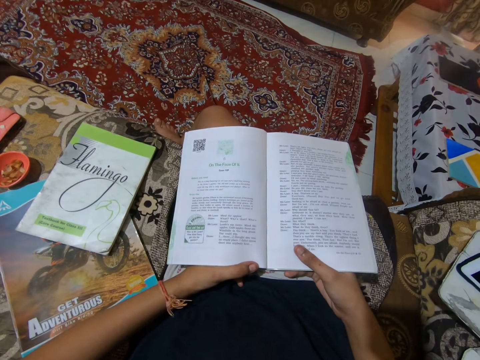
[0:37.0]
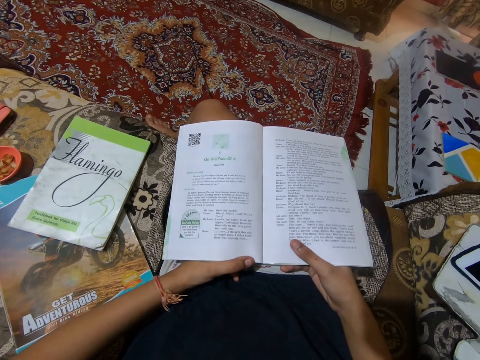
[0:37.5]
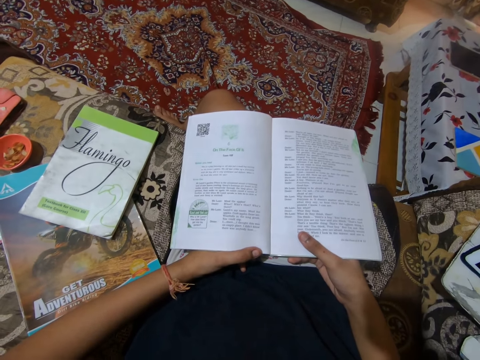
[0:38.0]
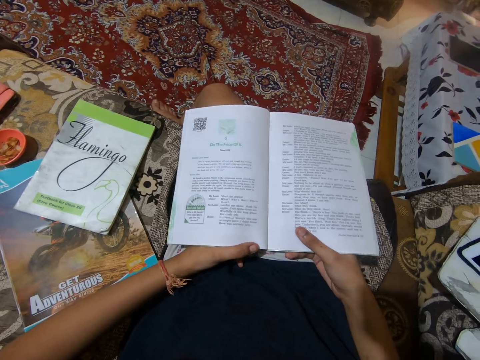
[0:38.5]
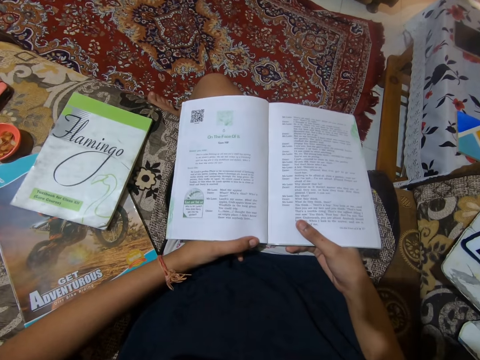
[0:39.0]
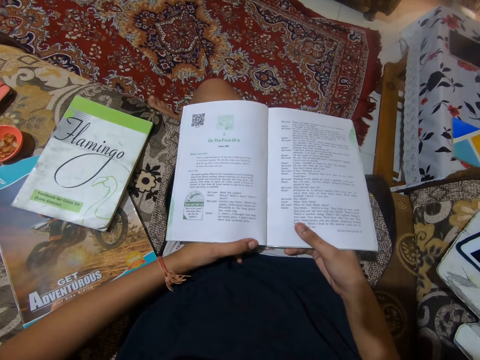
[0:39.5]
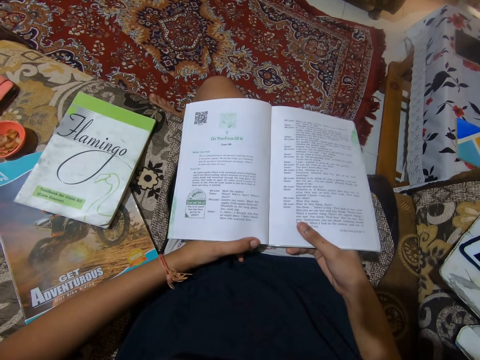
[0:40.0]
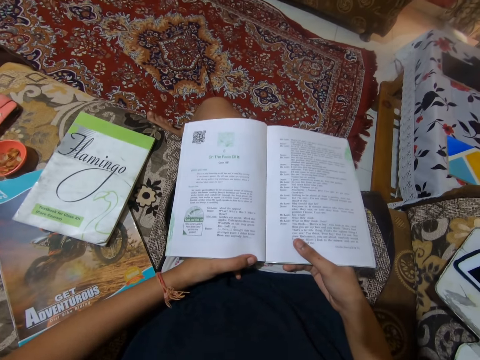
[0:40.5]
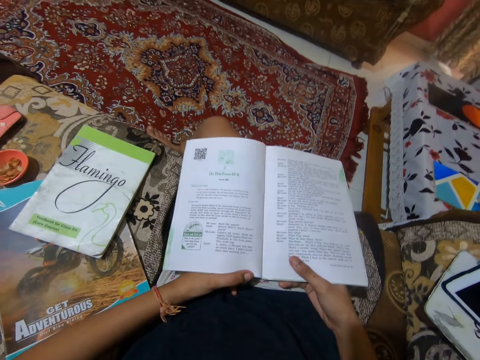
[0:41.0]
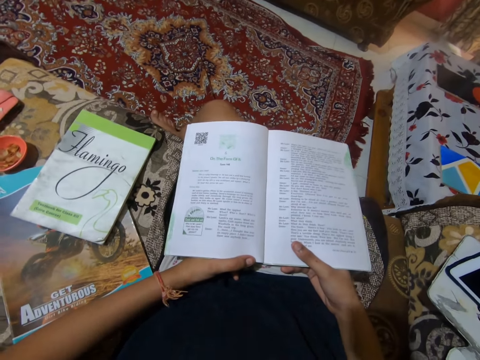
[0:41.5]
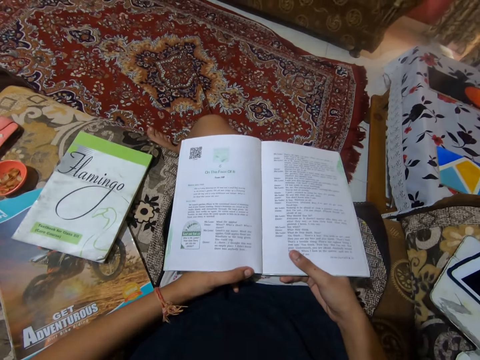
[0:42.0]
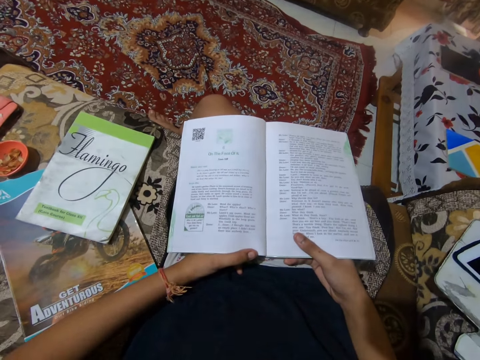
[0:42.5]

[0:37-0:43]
The camera wearer reads the book in the sitting room.

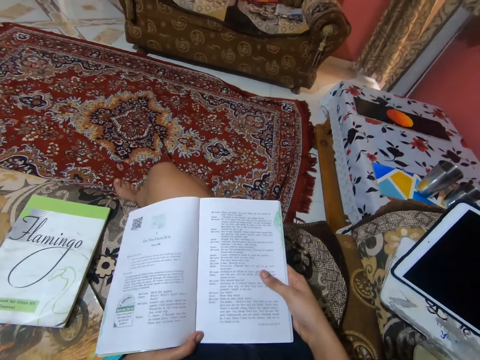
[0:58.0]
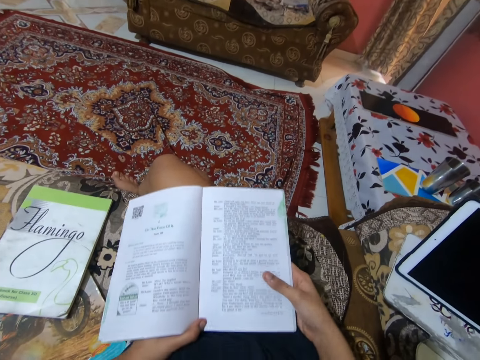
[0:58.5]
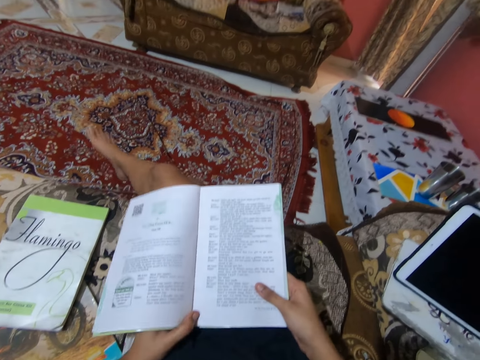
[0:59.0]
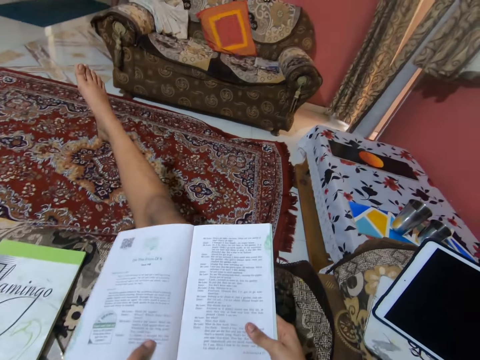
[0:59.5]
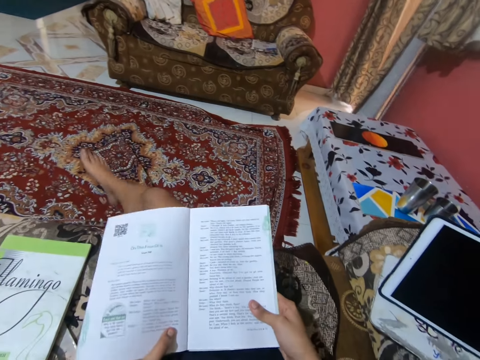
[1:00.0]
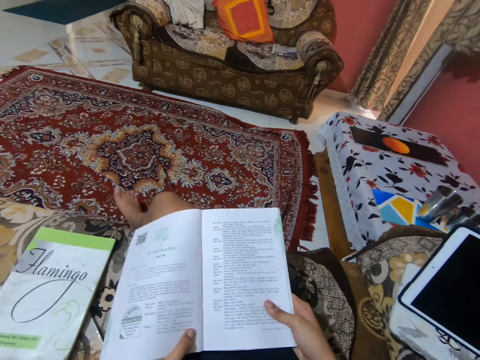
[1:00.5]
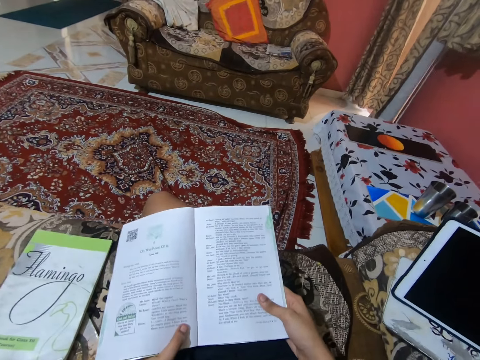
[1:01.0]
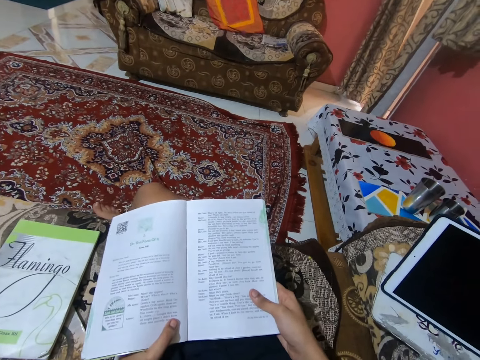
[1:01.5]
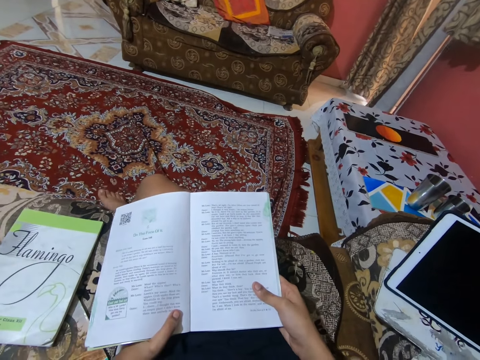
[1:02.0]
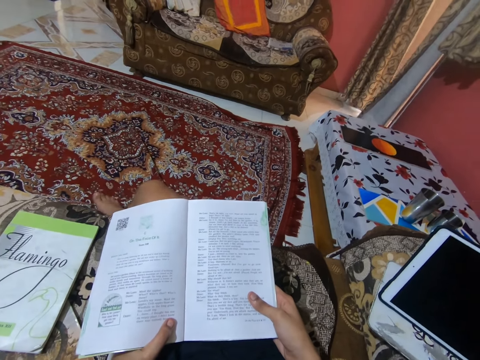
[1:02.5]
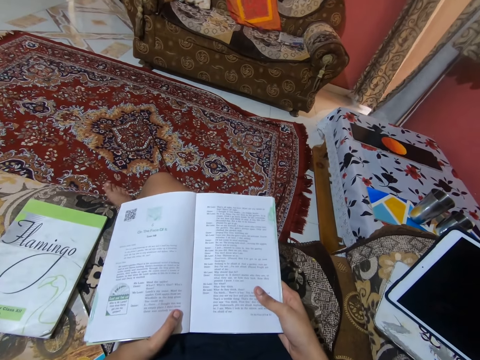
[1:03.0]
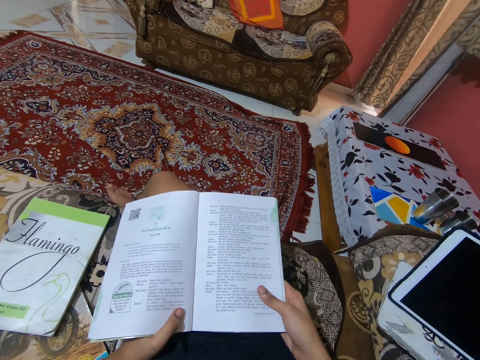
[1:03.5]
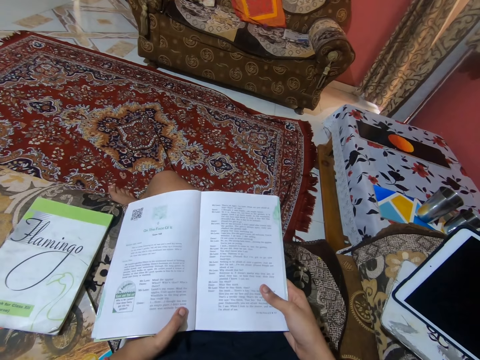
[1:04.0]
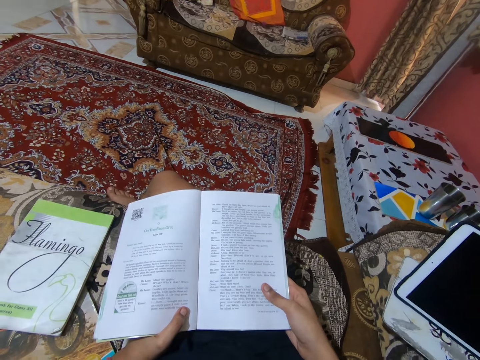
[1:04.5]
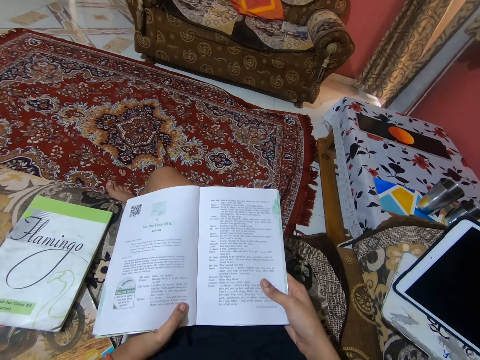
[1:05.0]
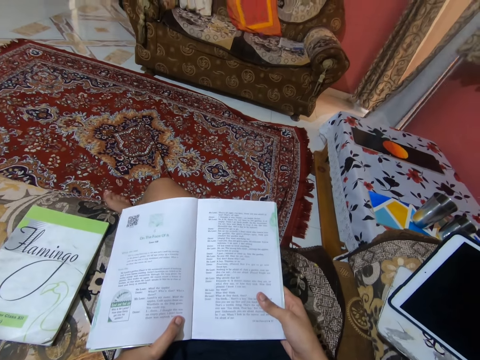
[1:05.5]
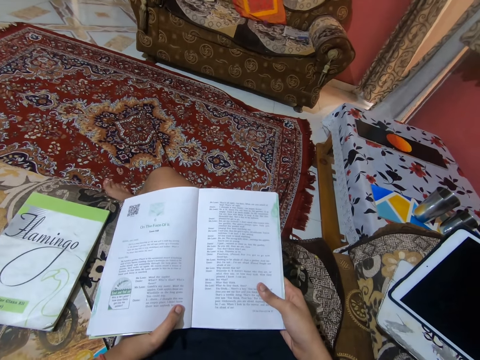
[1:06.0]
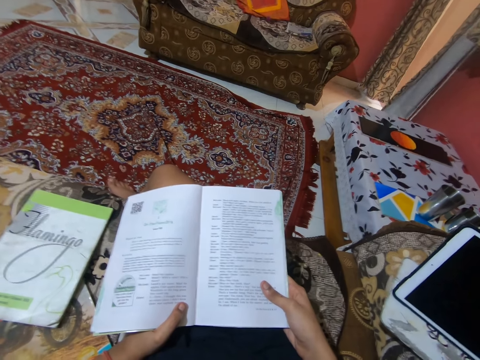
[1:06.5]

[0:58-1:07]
The camera wearer raises her right leg up. She drops her right leg down. She shakes her right foot.

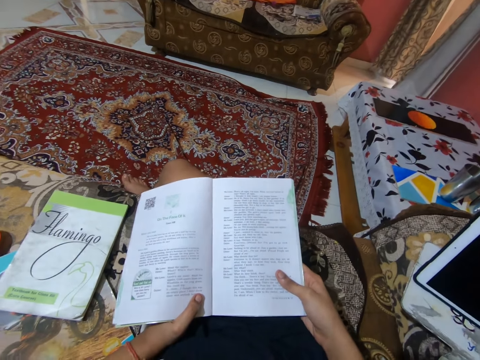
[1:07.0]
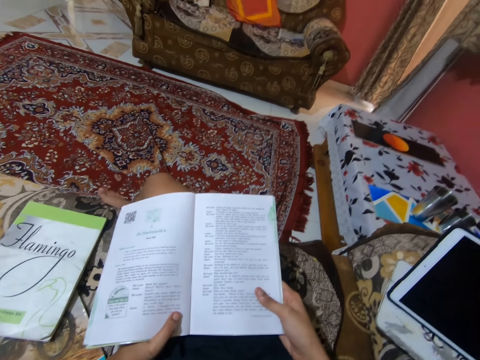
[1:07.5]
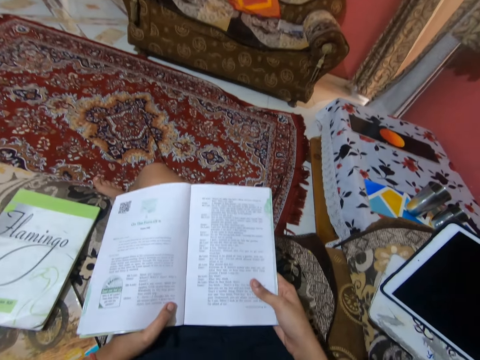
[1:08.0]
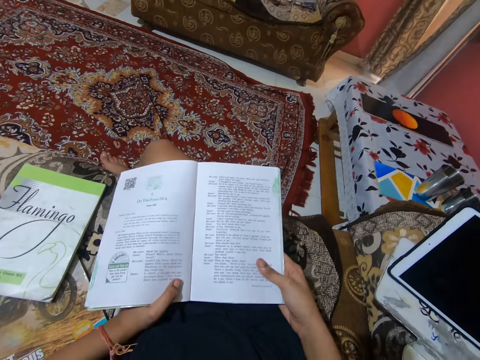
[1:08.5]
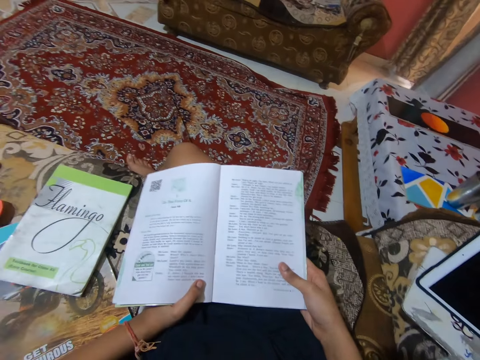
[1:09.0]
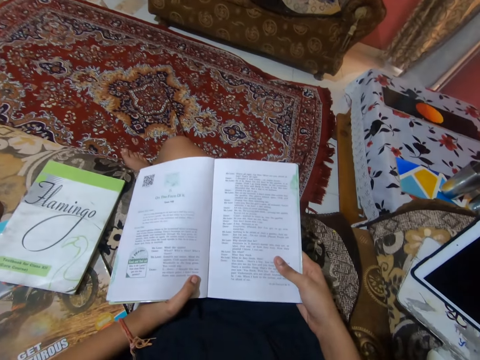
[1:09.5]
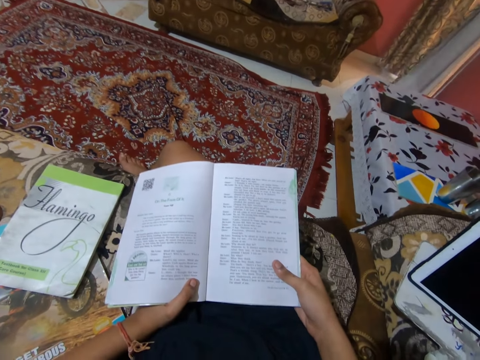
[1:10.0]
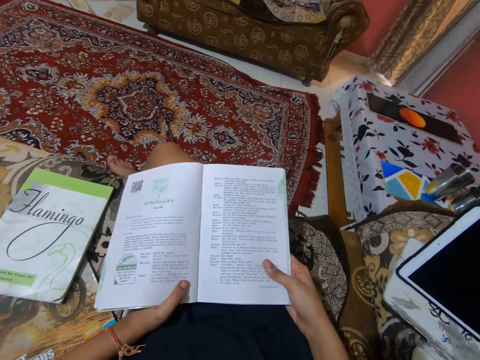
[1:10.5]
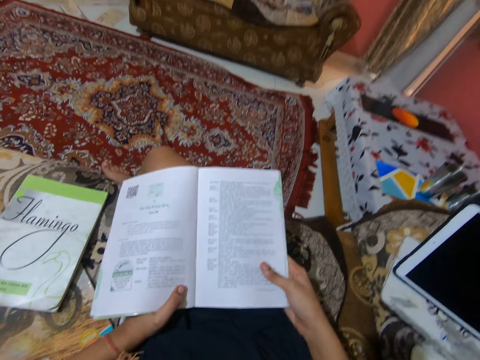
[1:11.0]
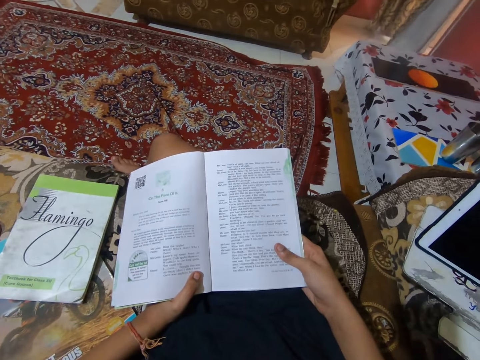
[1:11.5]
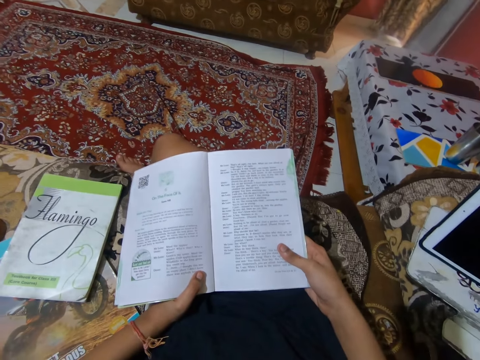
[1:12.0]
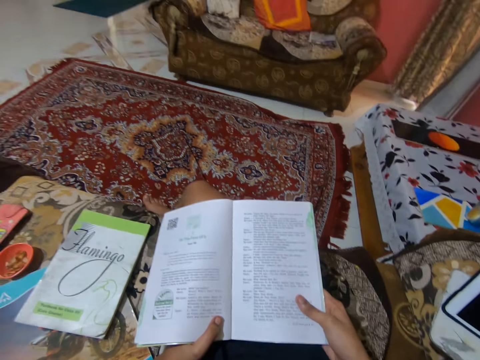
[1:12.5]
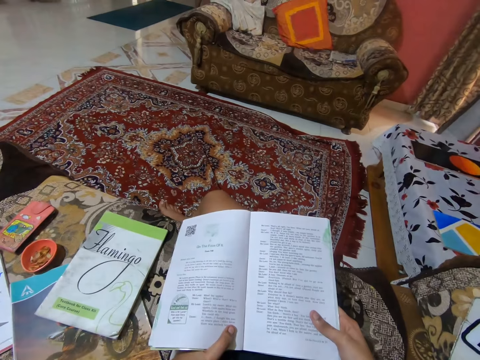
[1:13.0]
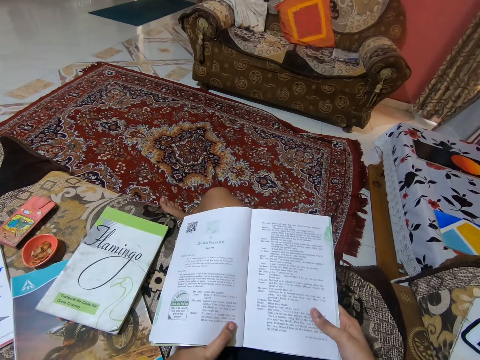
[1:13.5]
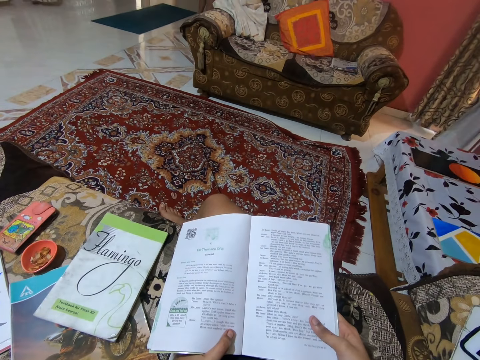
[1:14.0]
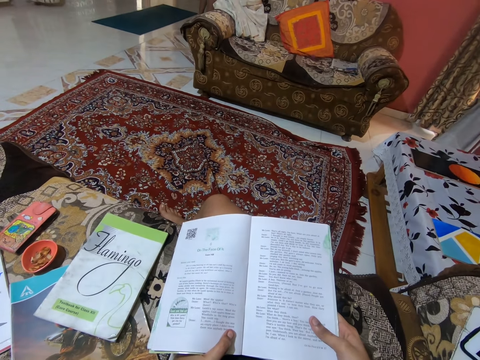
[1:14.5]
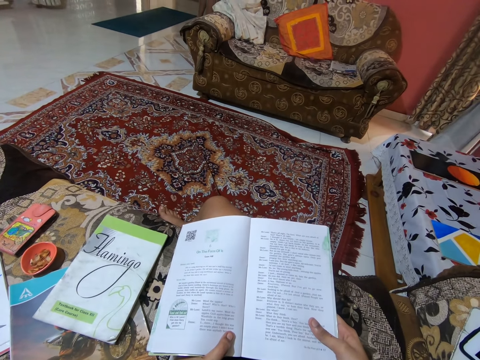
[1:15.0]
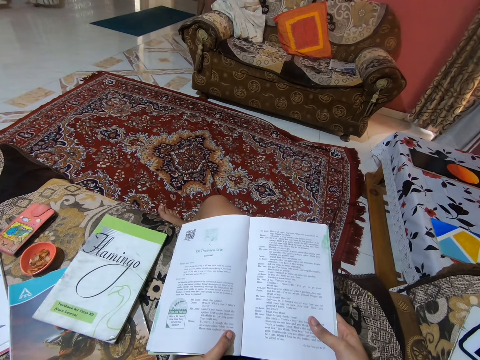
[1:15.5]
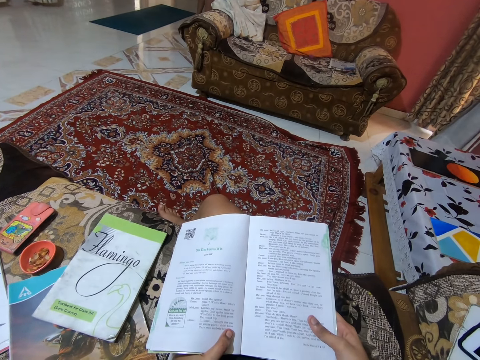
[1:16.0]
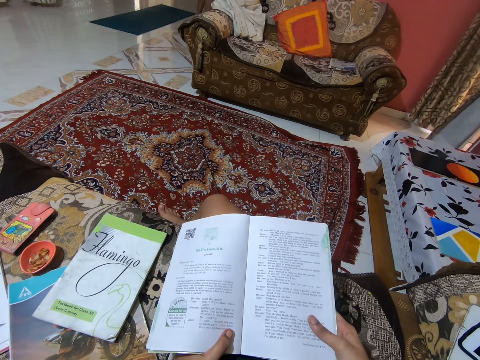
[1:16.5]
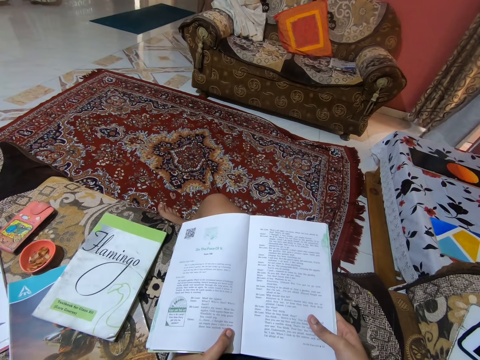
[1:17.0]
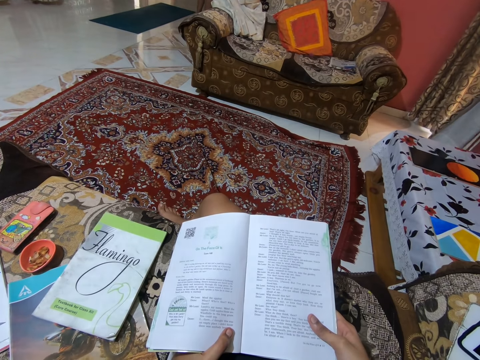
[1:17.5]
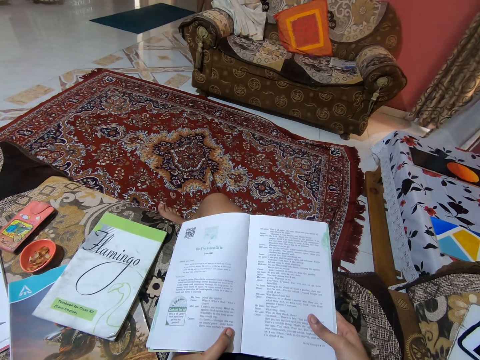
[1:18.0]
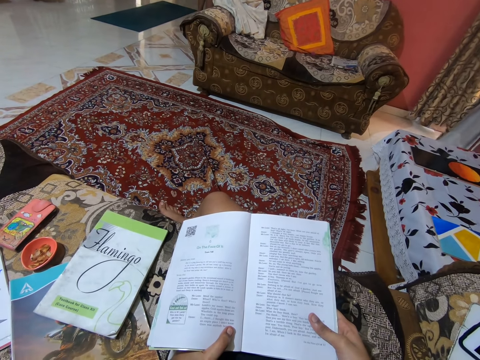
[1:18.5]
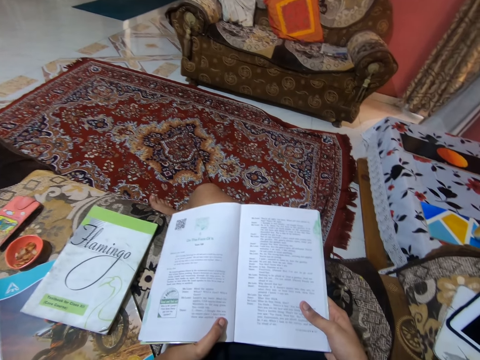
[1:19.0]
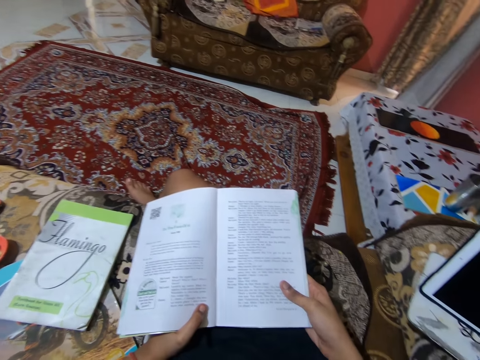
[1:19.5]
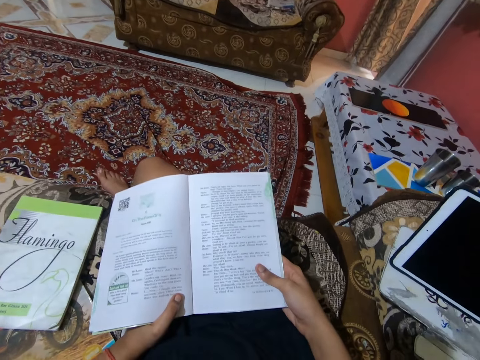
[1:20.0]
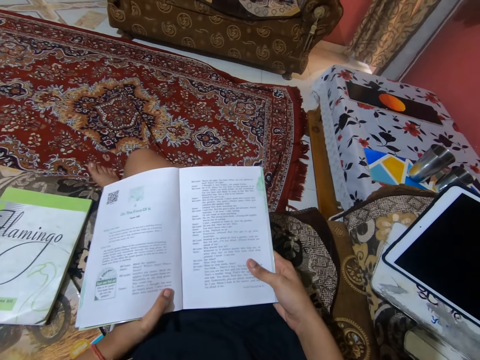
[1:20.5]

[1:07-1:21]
The camera wearer shakes her leg. She stops reading out loud from the book. She reads the book in the sitting room.
